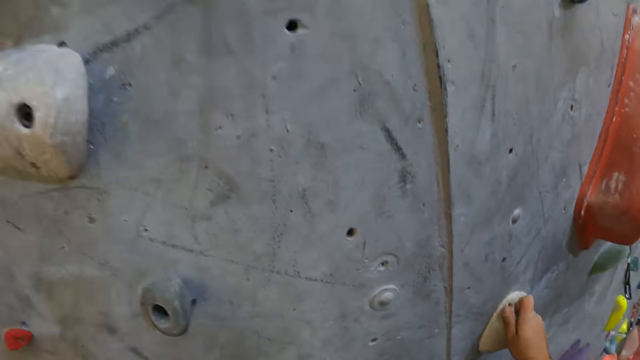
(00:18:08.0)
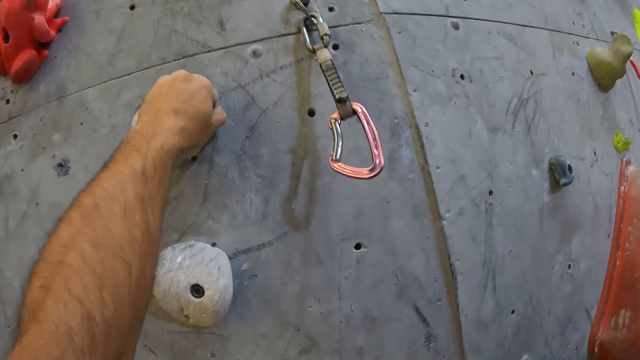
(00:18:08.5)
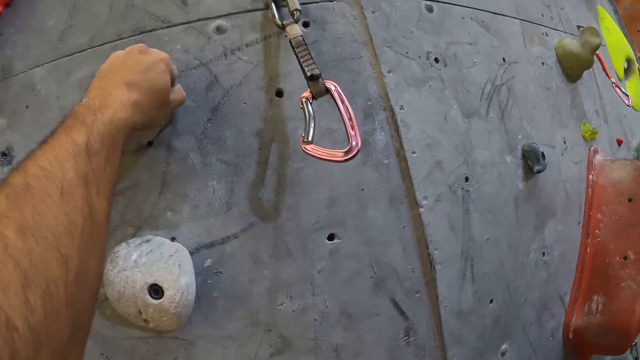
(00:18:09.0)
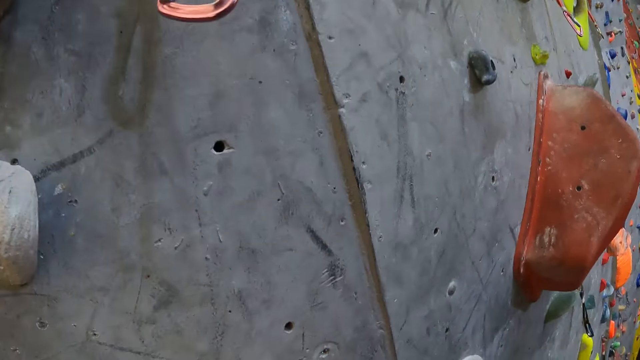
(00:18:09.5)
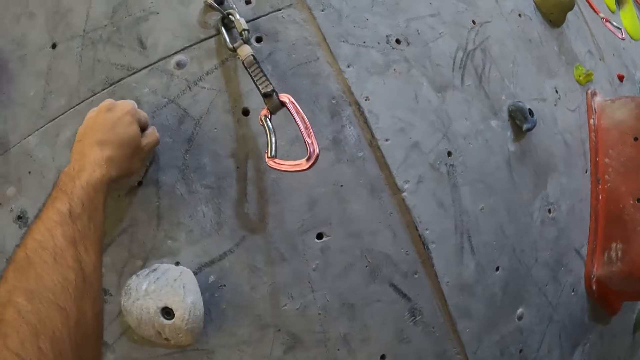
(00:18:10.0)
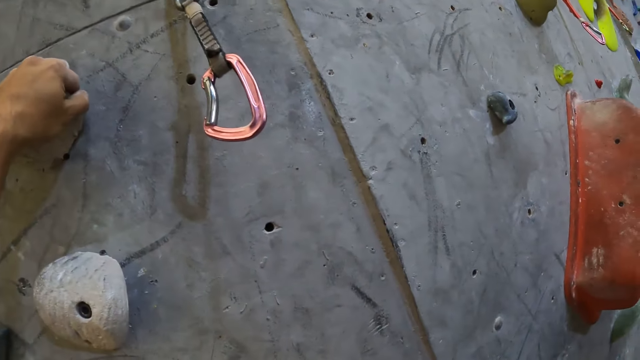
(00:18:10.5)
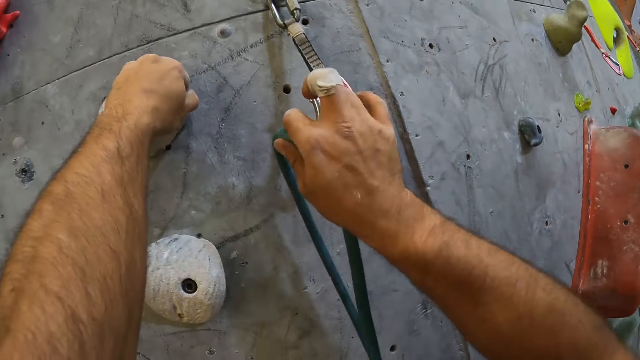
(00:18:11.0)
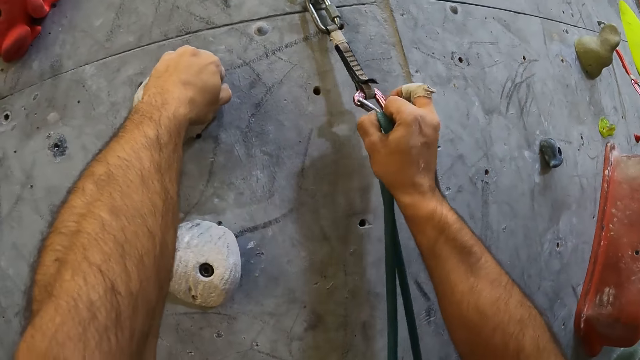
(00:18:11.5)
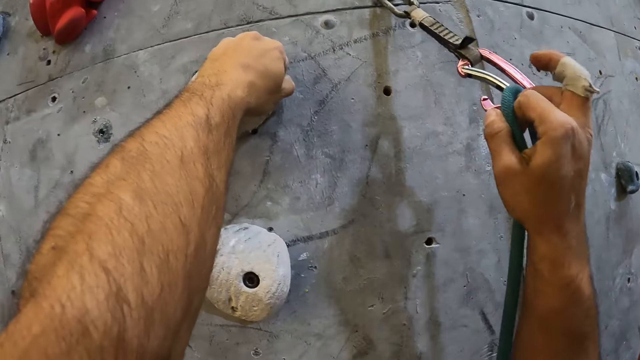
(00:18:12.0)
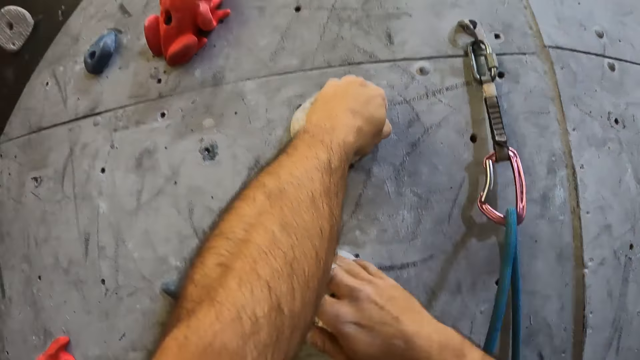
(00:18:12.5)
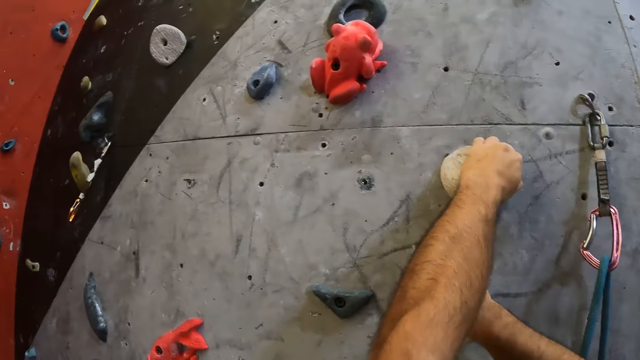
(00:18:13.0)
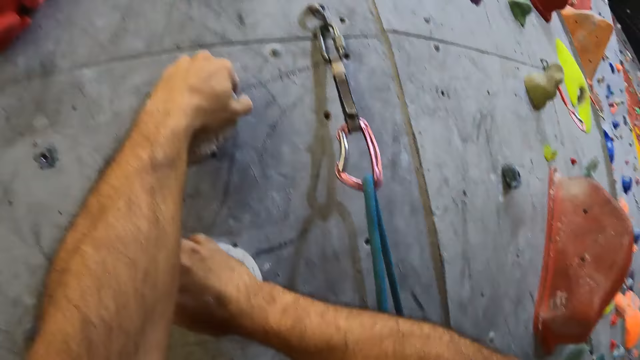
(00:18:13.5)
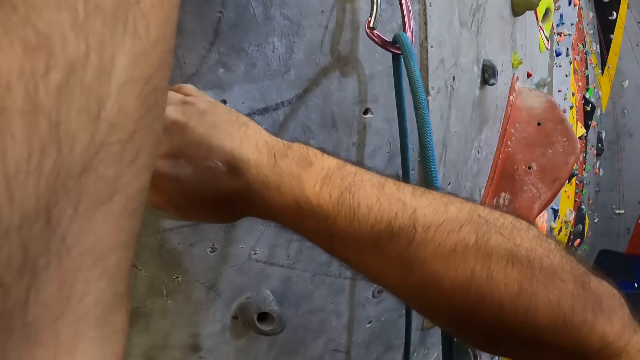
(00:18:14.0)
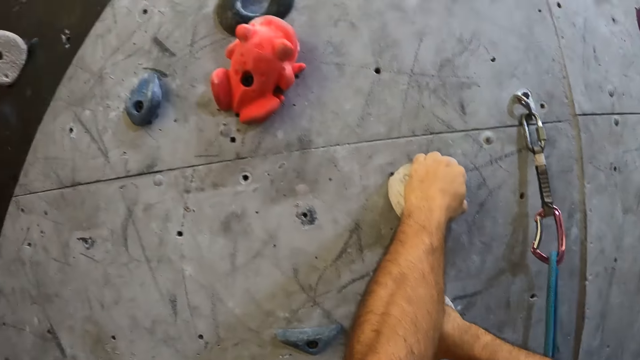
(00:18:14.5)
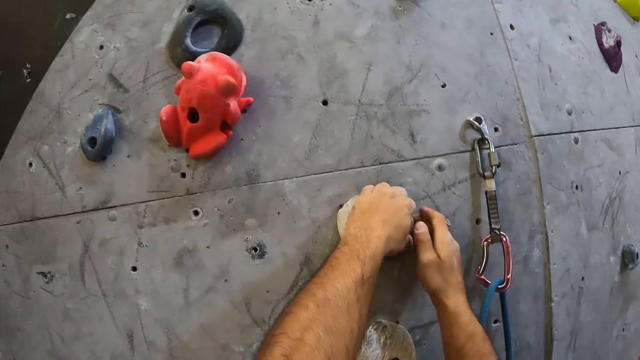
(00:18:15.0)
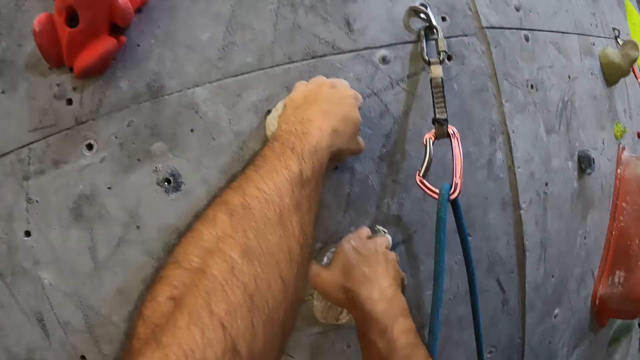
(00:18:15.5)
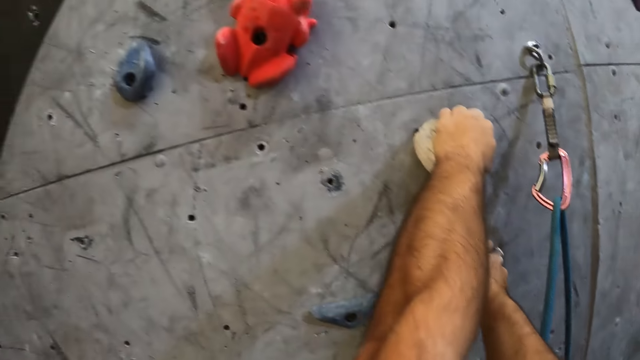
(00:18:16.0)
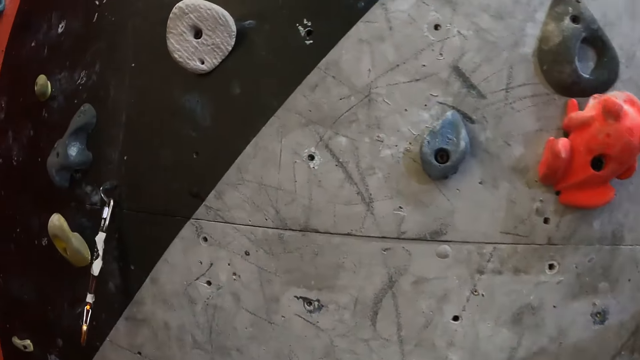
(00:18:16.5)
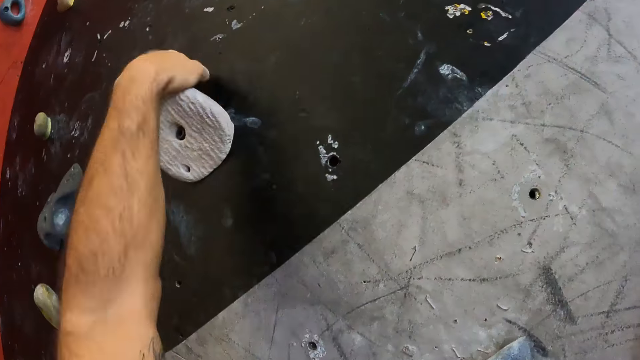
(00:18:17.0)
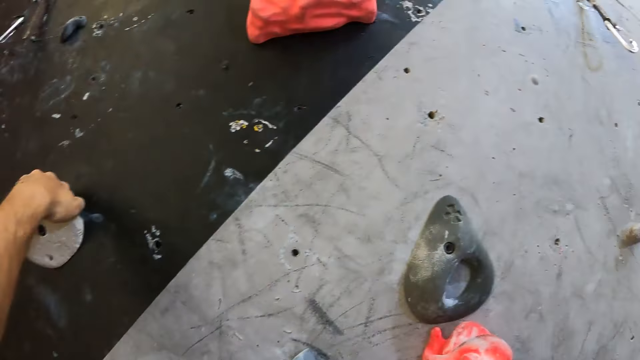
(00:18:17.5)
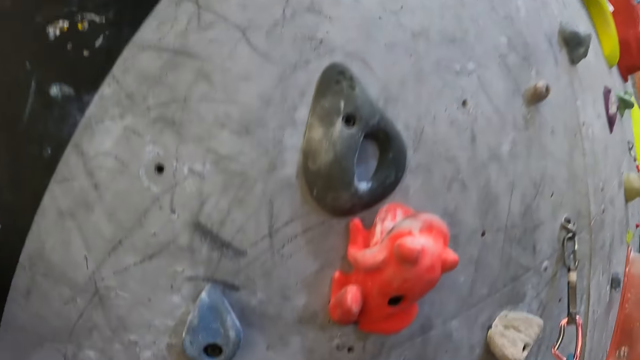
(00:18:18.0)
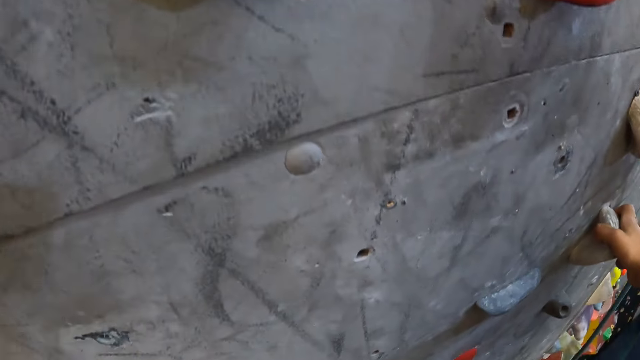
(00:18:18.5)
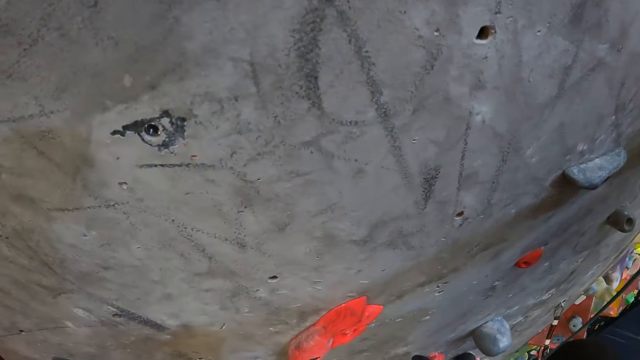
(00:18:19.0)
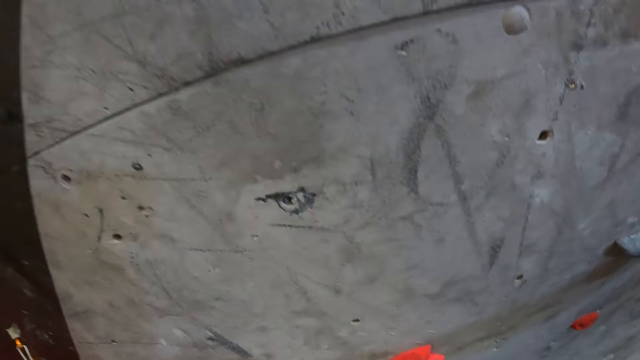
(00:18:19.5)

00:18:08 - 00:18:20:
The camera wearer pulls the rope. They attach the climbing rope to the quickdraw. They climb the wall.

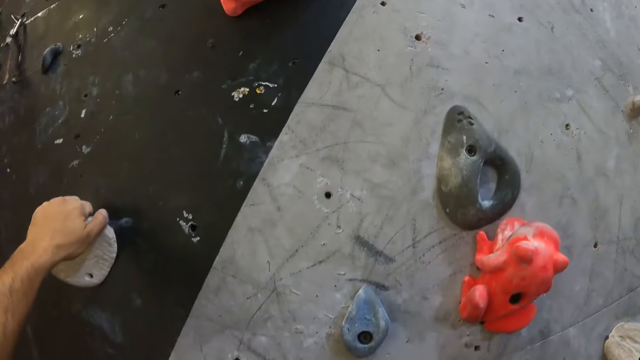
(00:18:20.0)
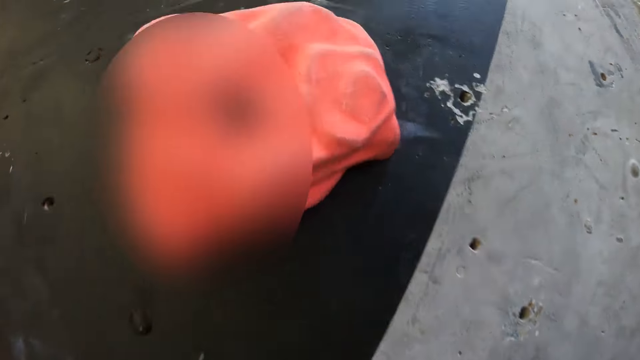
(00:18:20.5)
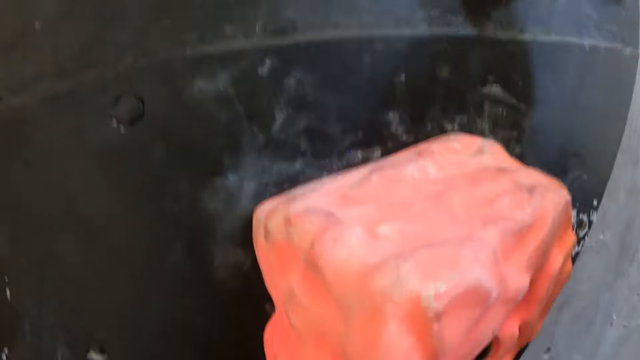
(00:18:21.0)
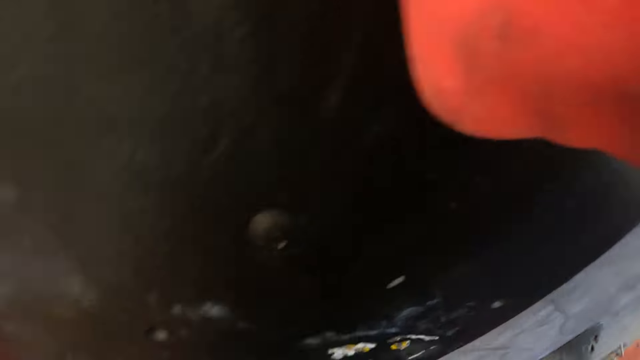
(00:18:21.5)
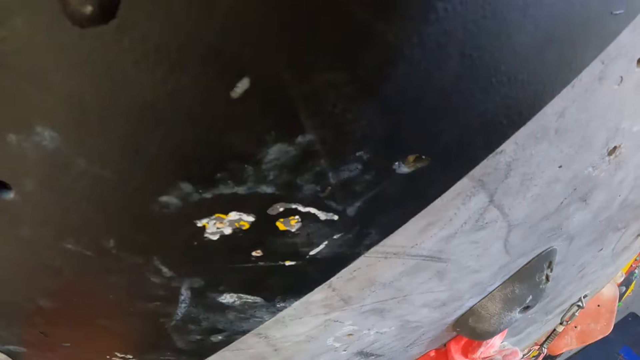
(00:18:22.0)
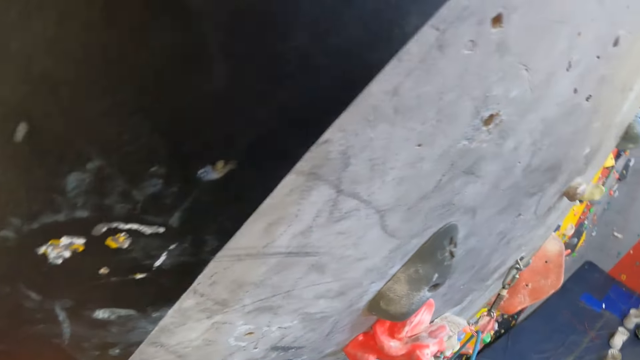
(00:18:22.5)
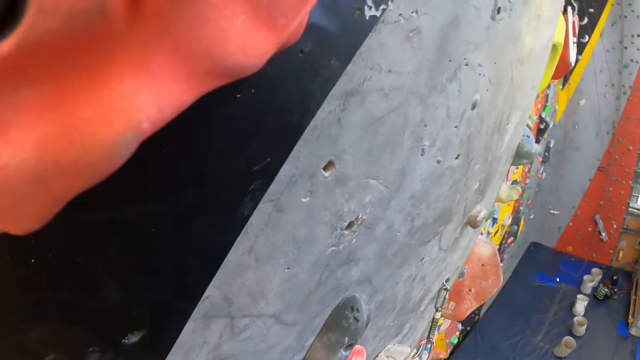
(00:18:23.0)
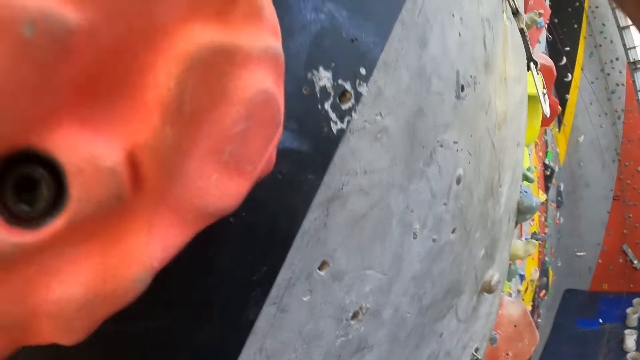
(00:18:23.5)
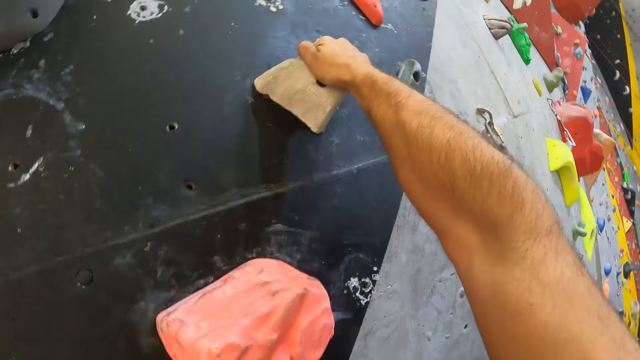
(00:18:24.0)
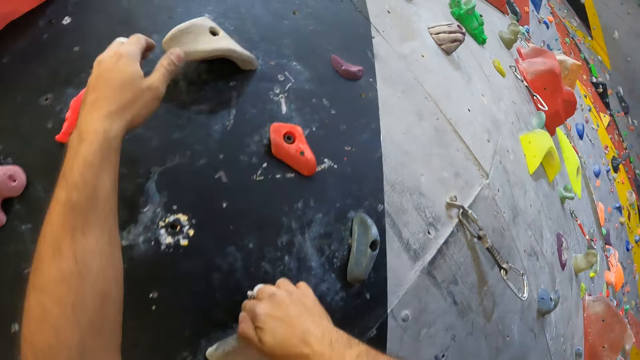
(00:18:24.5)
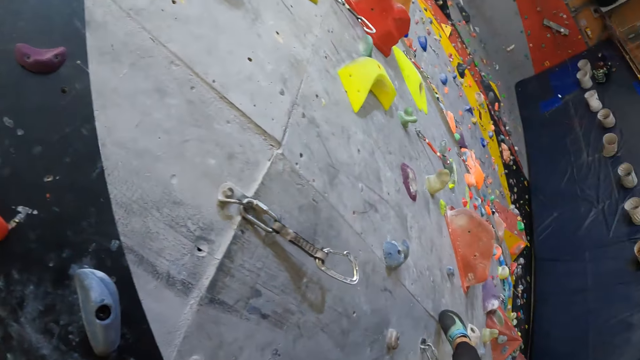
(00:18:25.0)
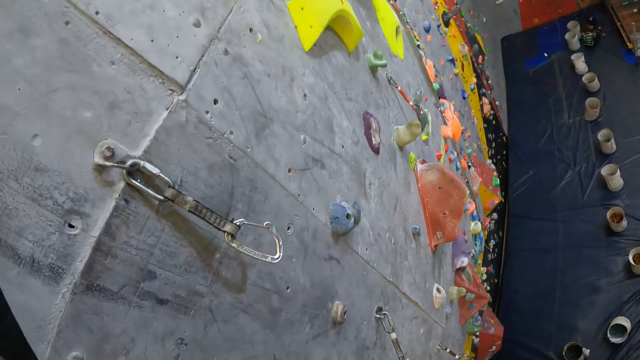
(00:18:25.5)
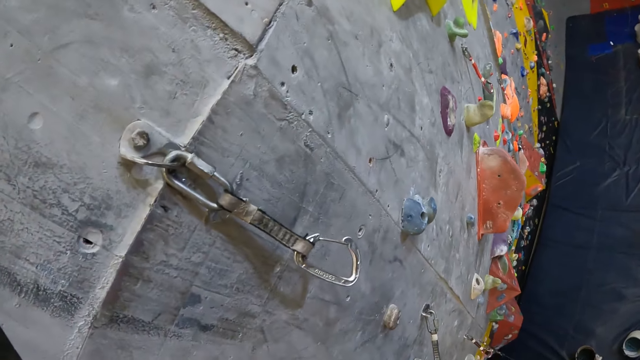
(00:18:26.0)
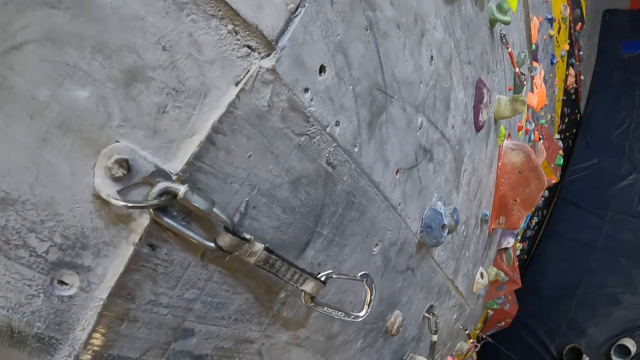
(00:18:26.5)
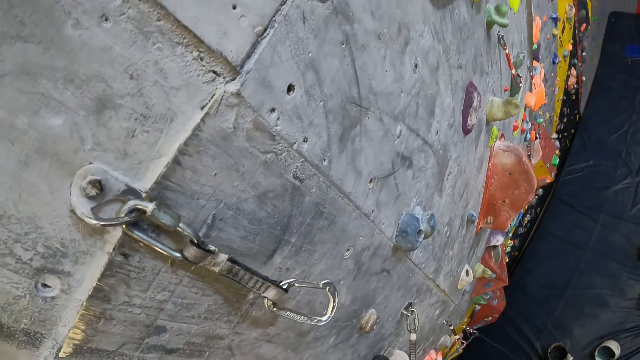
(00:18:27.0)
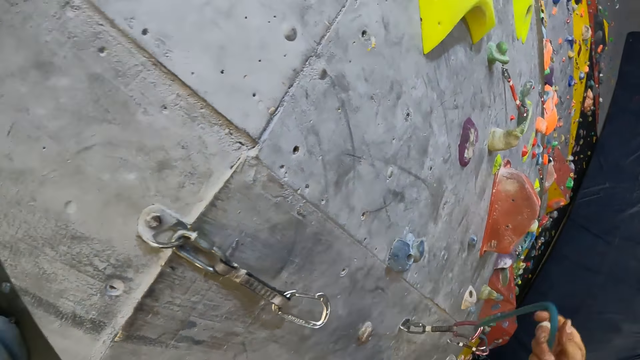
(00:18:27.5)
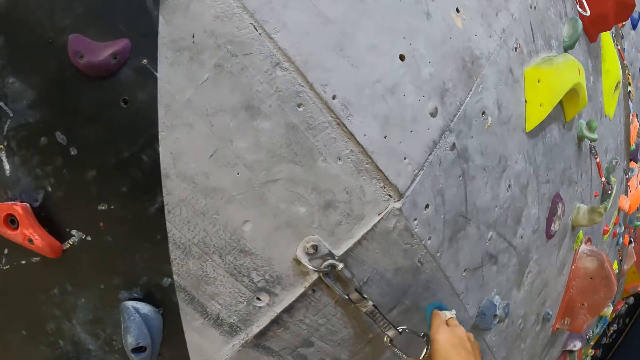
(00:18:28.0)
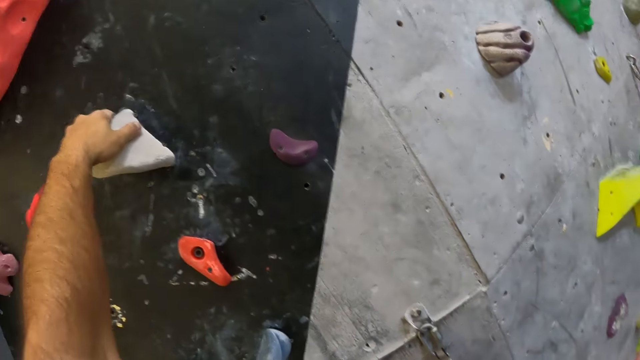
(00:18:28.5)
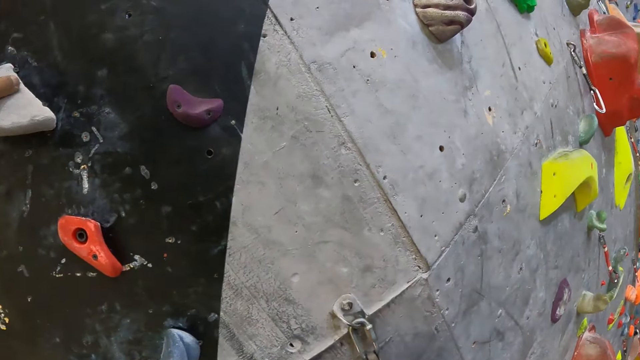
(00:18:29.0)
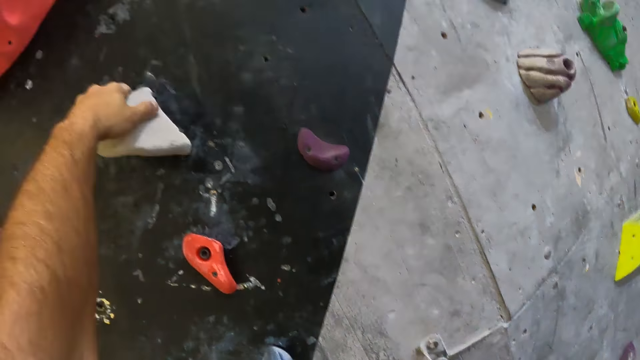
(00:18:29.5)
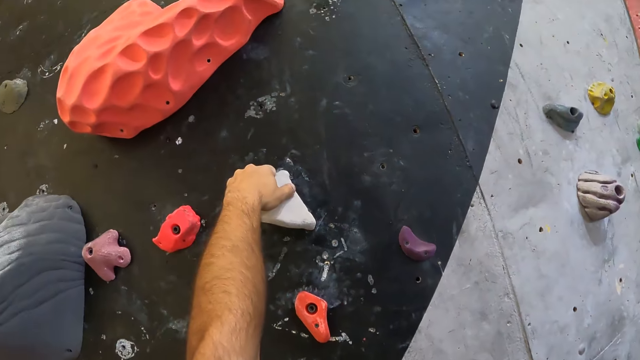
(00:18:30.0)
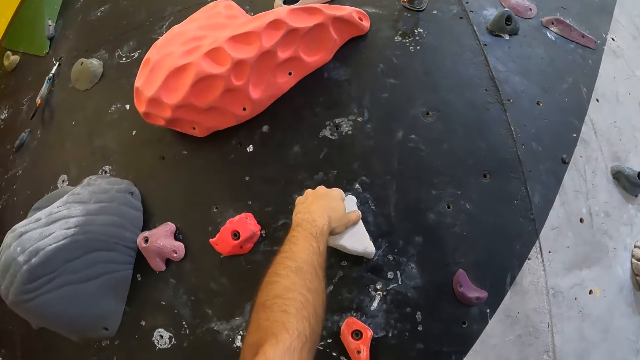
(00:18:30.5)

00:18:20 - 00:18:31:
The camera wearer picks up a rope. They fix the strap. They put the rope in a hook.
